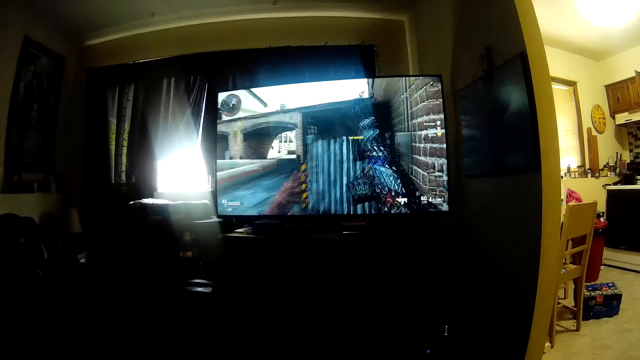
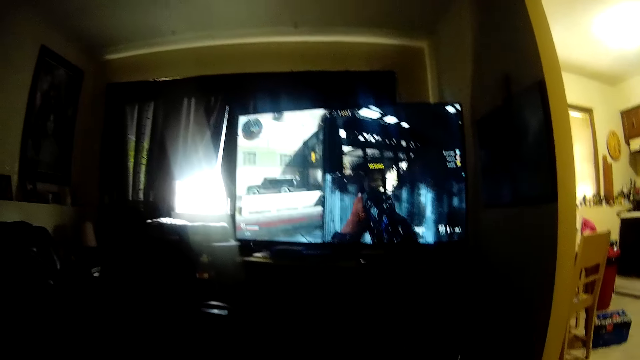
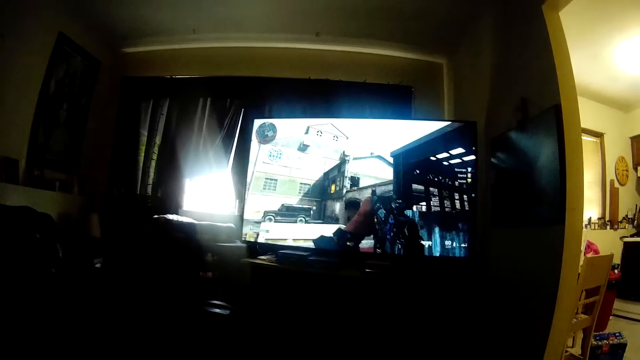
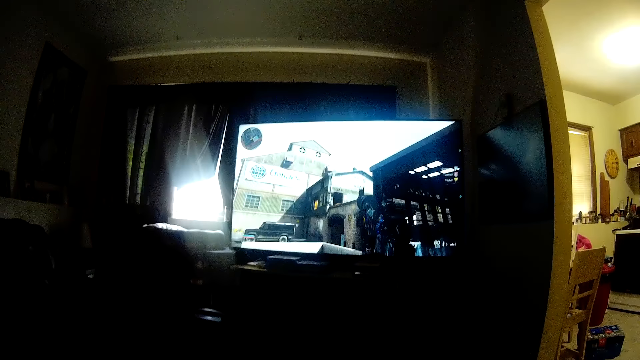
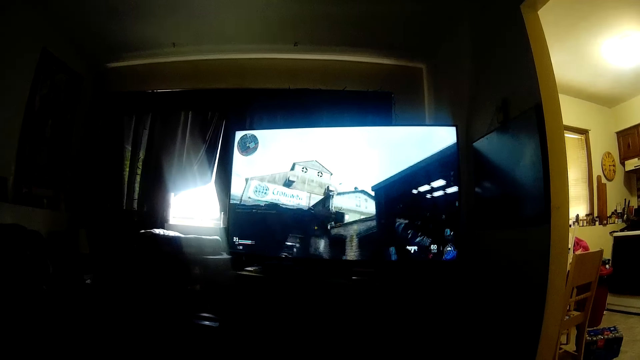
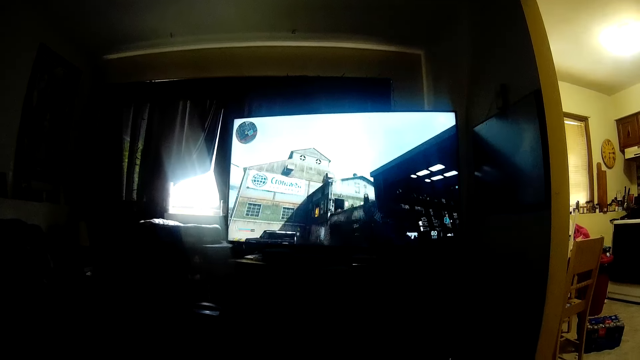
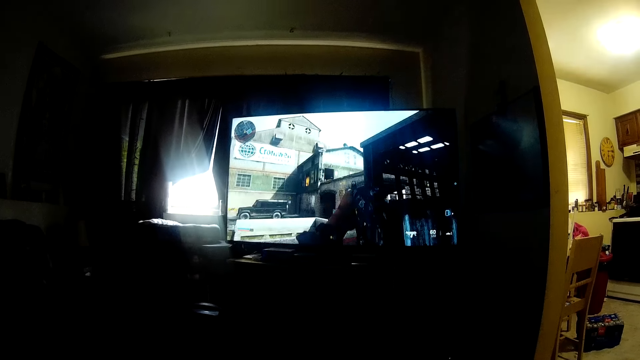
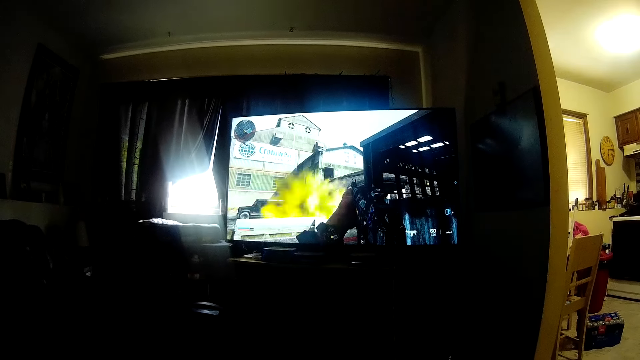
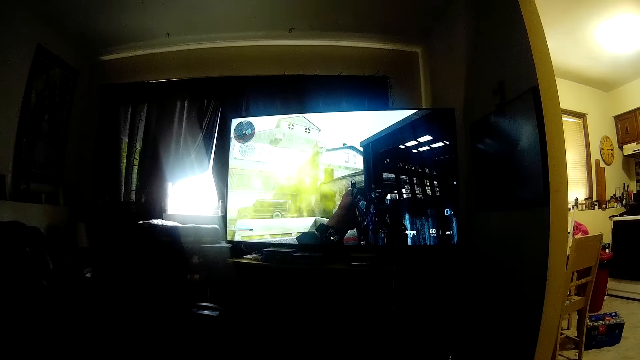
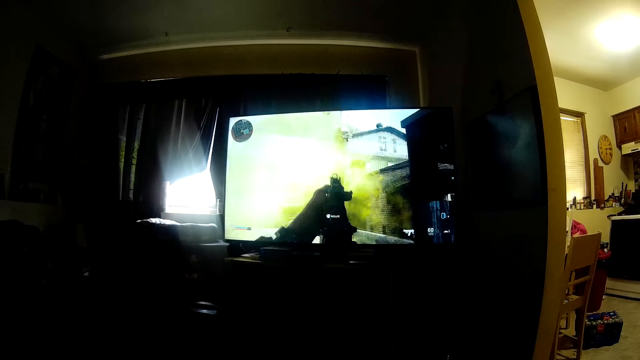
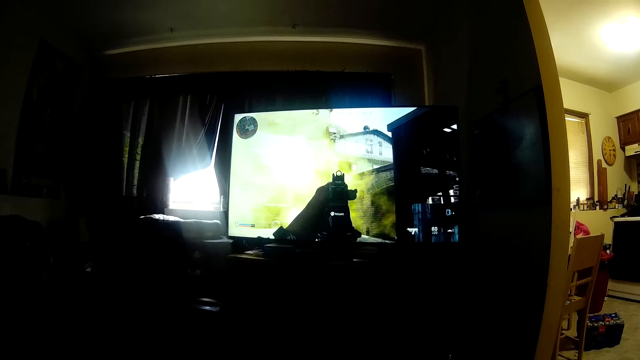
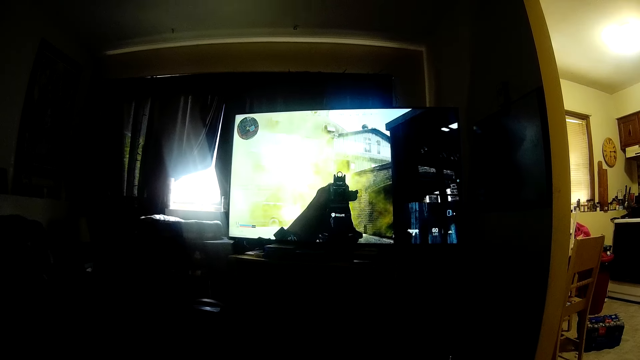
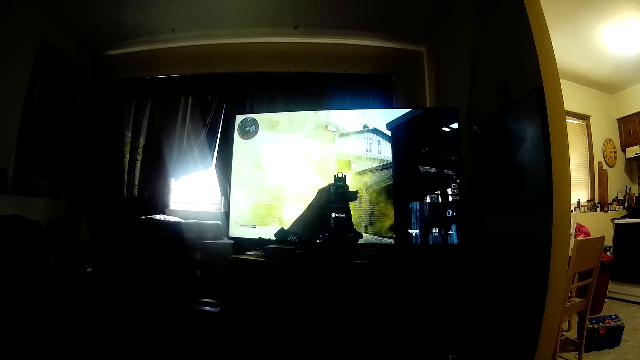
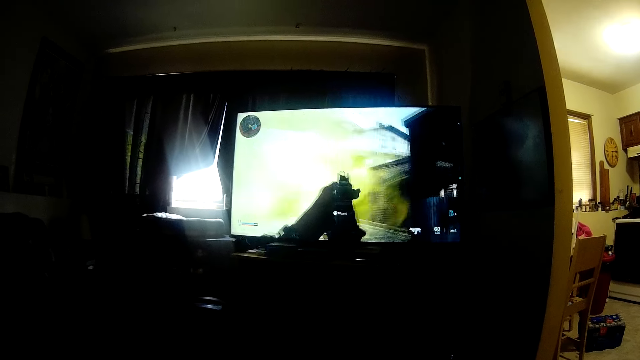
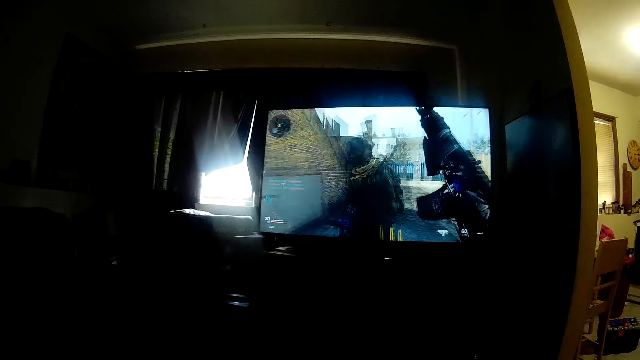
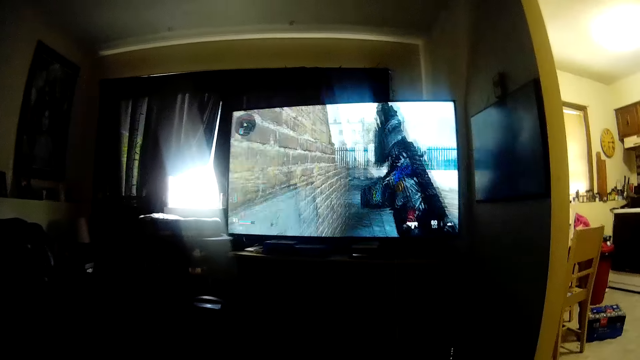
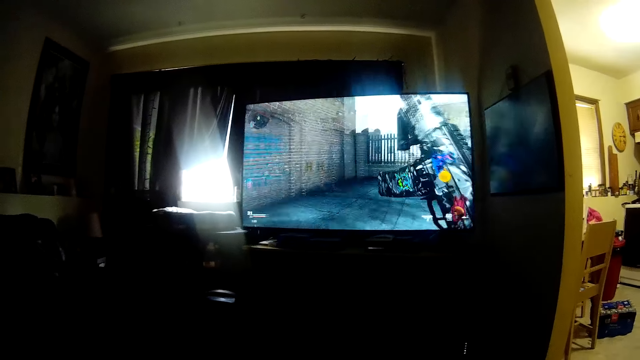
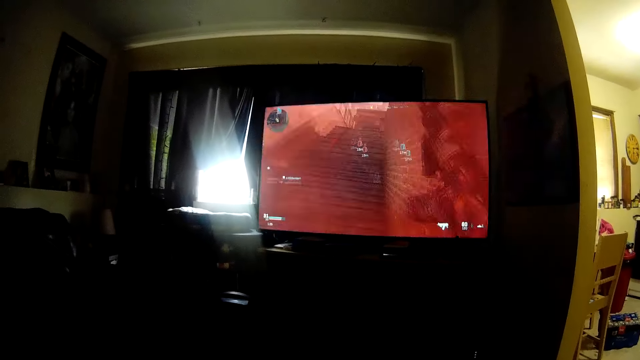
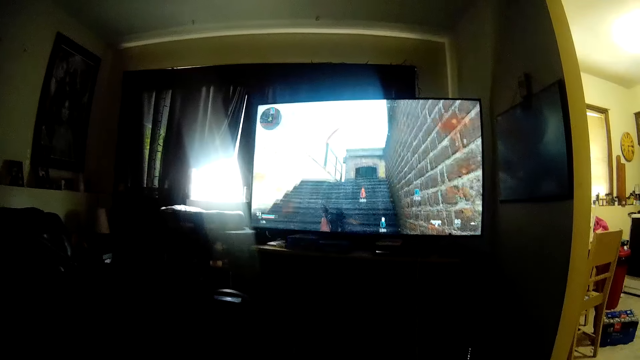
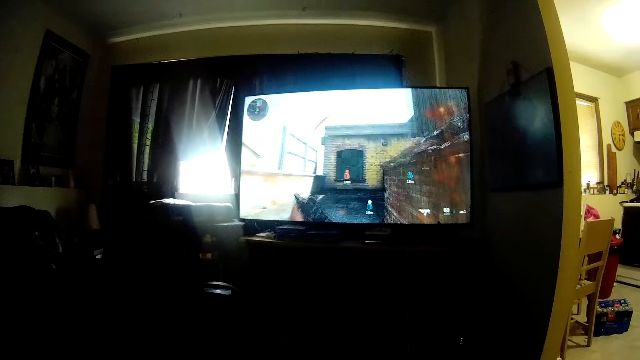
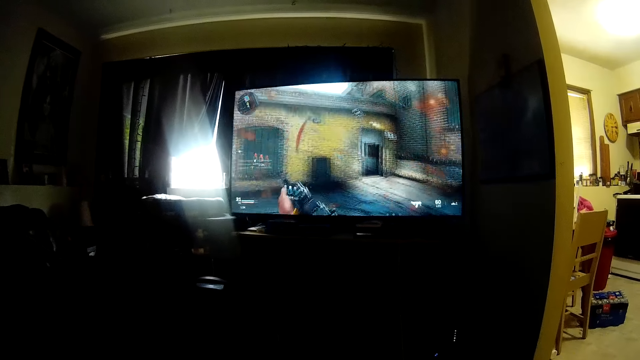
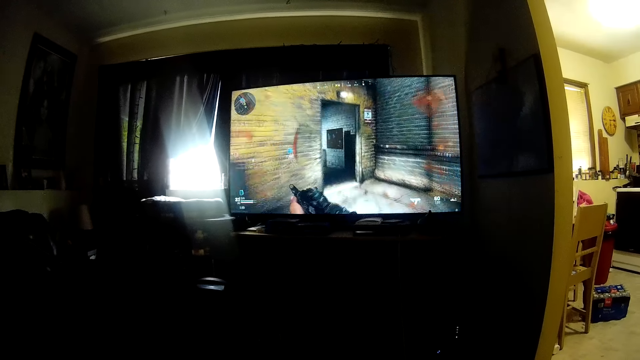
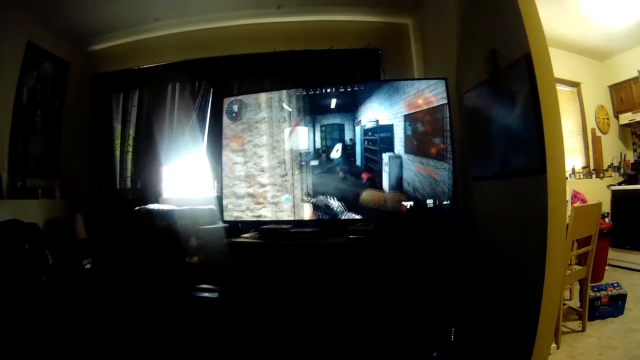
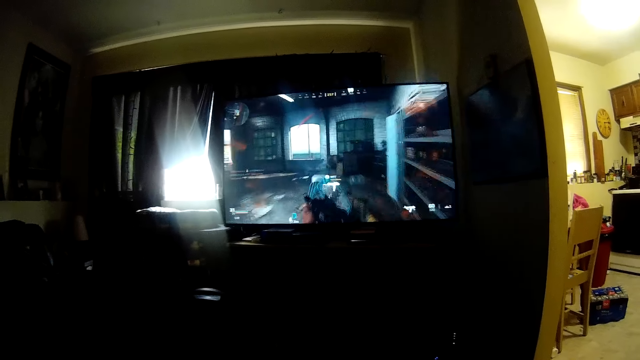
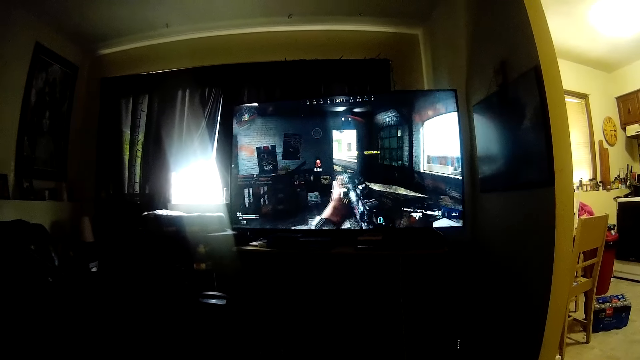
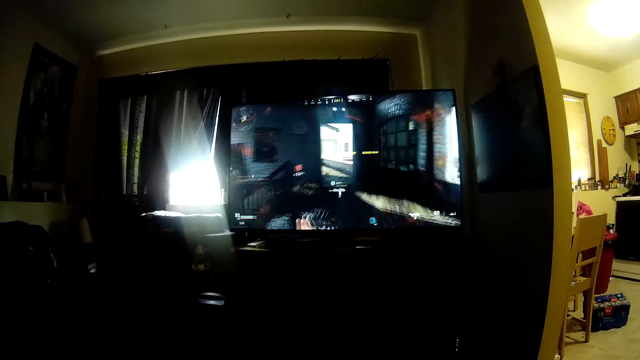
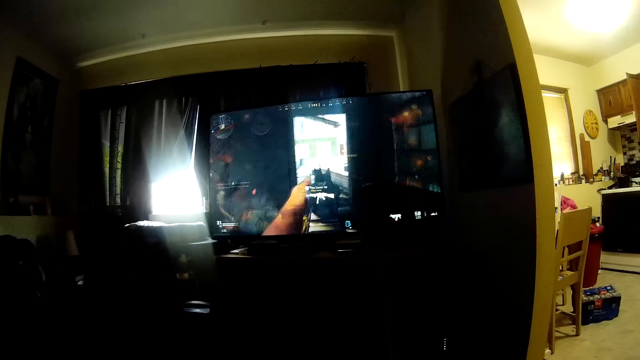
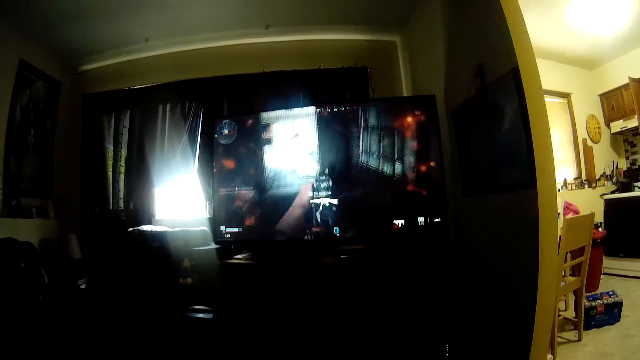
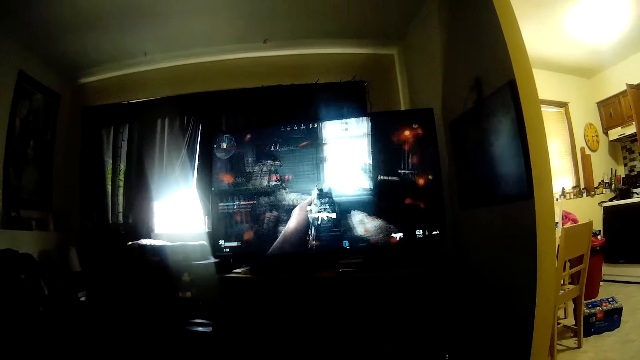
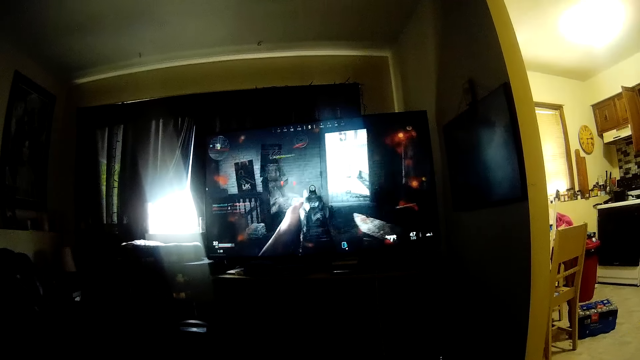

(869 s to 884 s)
The camera wearer operates a television with a hand. They talk. They look at the television.

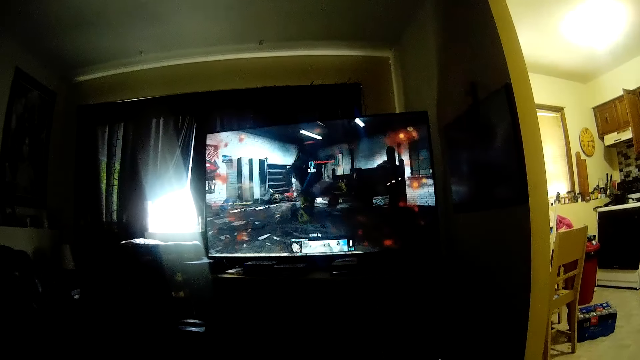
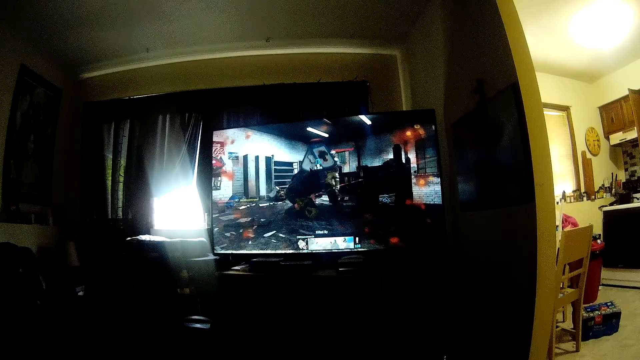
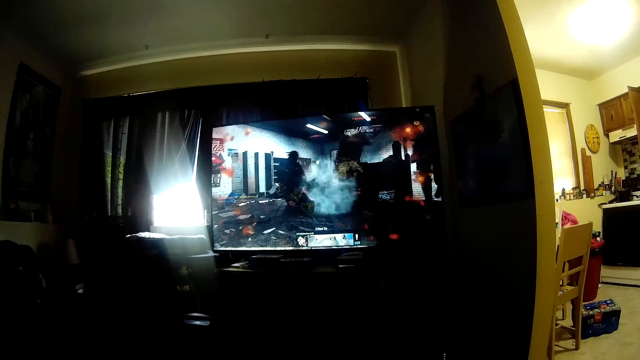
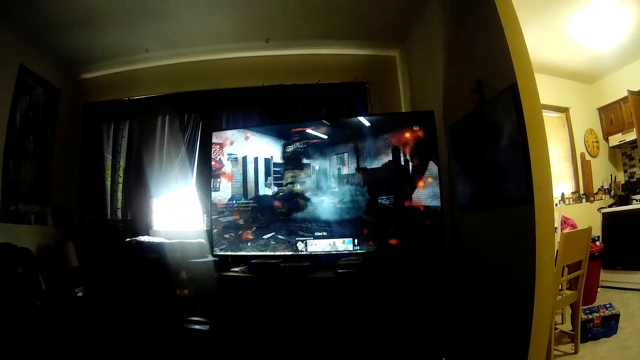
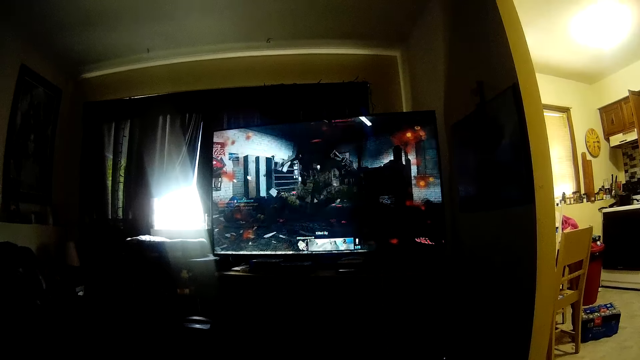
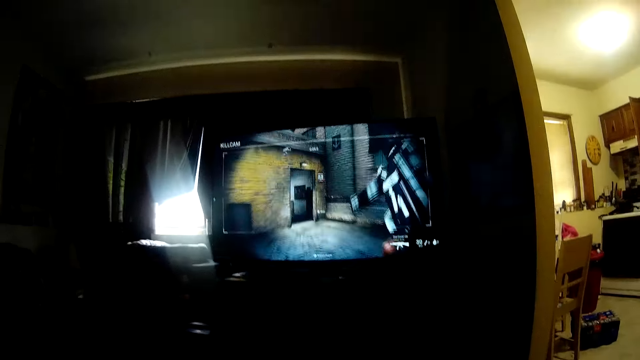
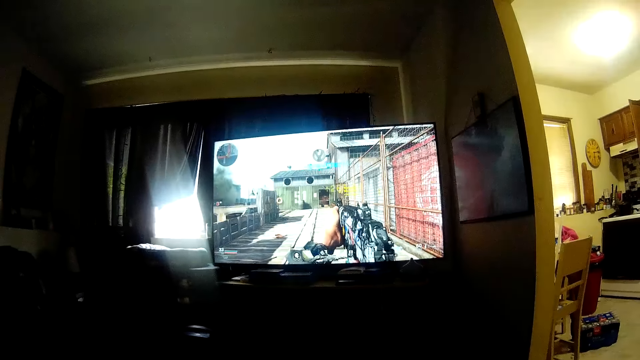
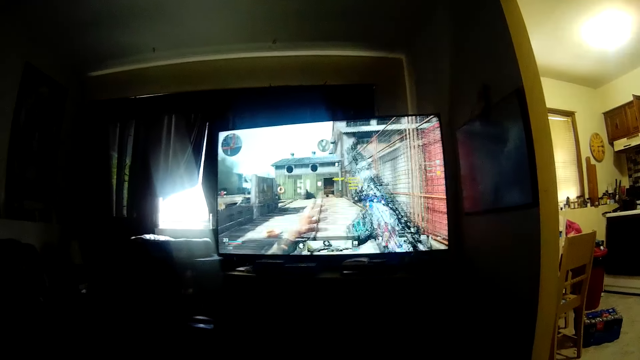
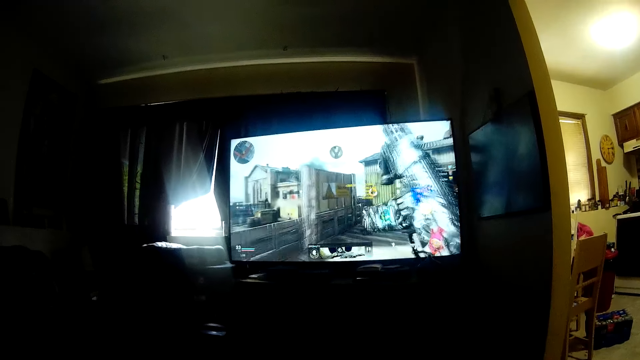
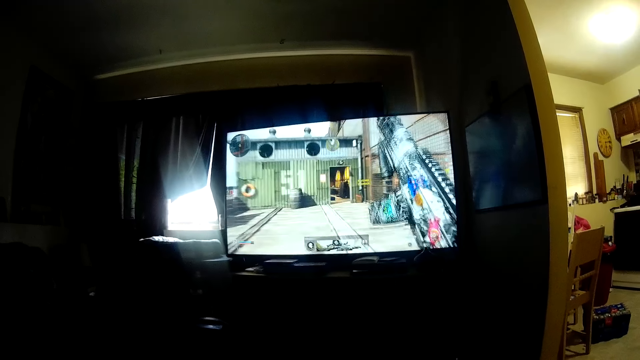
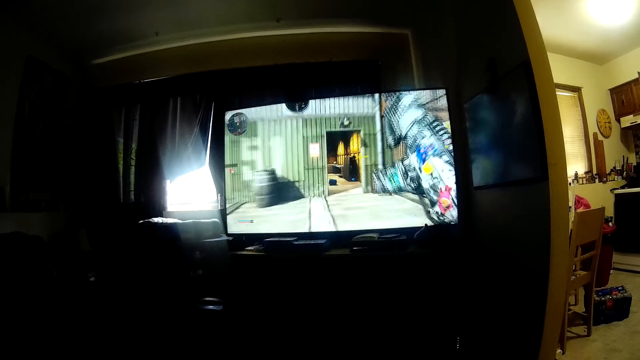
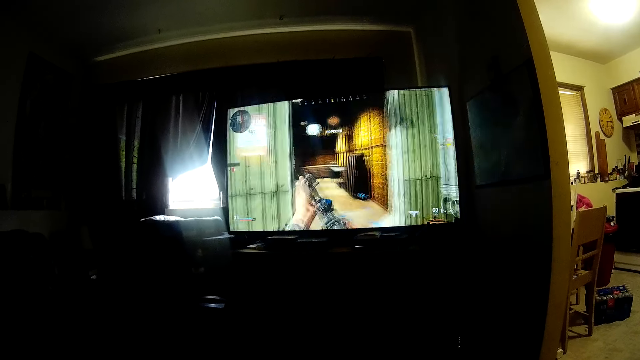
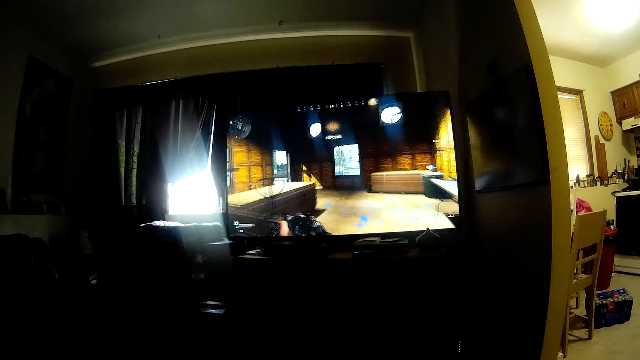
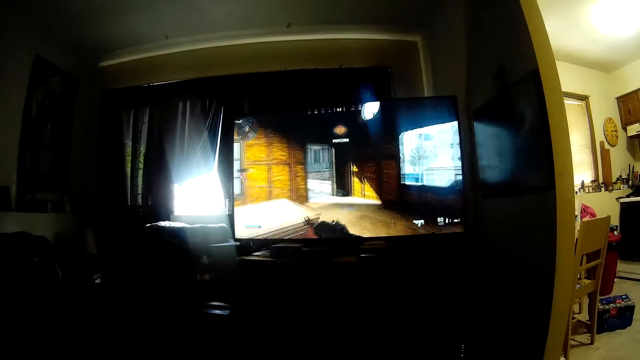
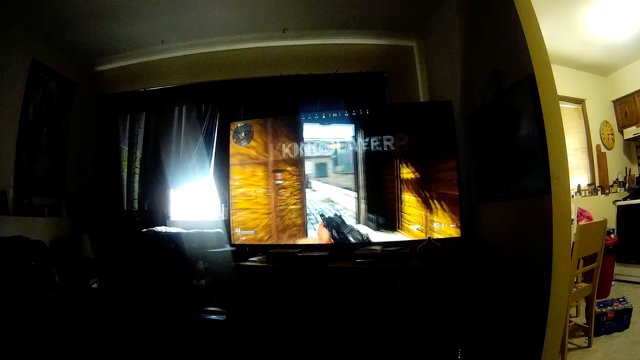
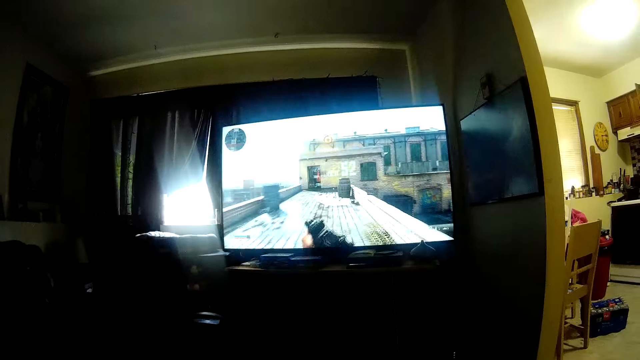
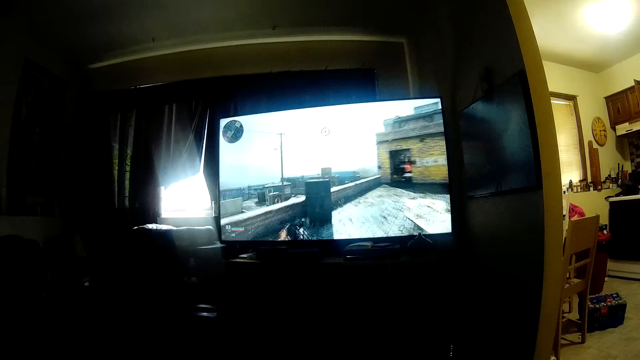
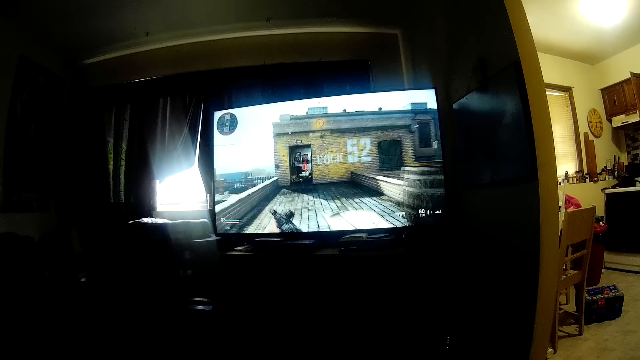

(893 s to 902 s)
The camera wearer talks.
